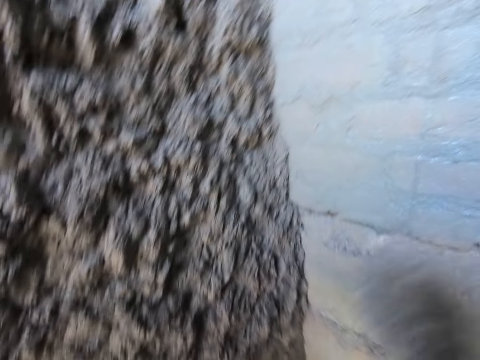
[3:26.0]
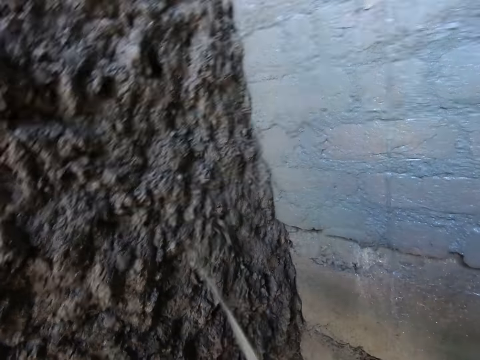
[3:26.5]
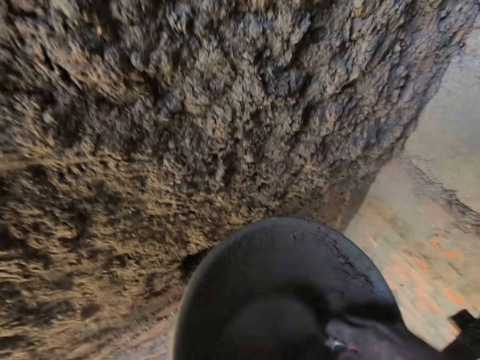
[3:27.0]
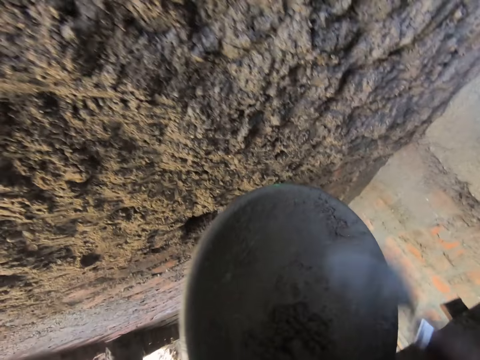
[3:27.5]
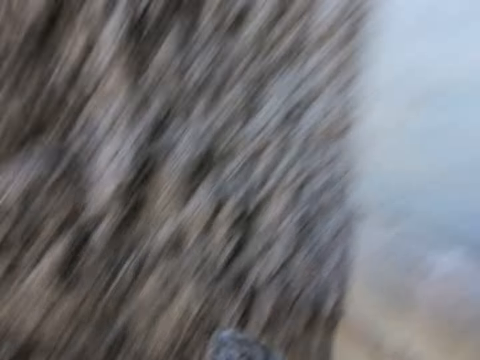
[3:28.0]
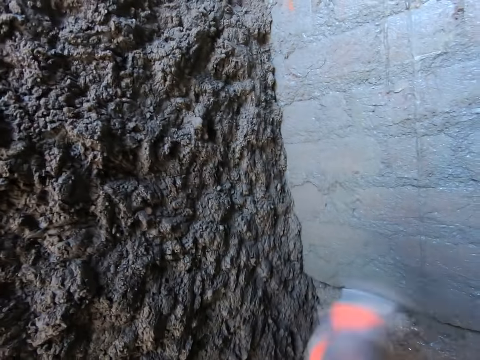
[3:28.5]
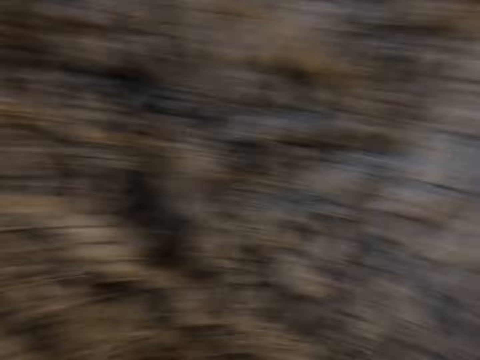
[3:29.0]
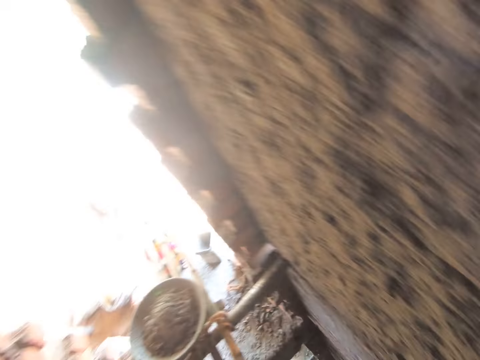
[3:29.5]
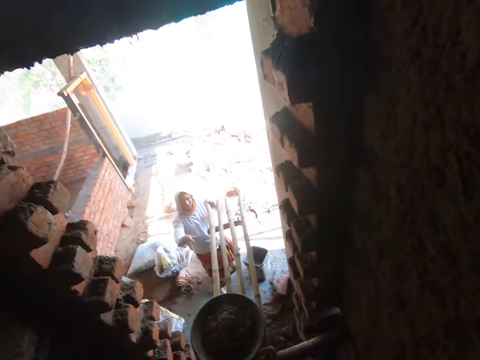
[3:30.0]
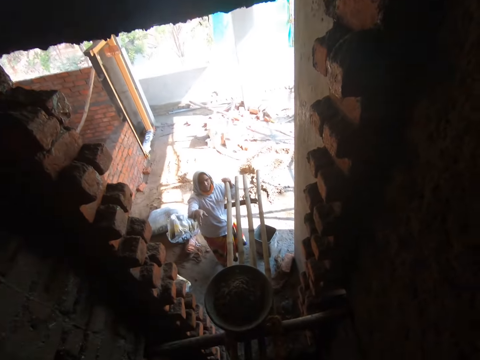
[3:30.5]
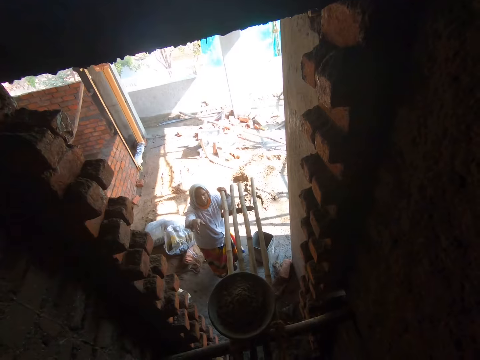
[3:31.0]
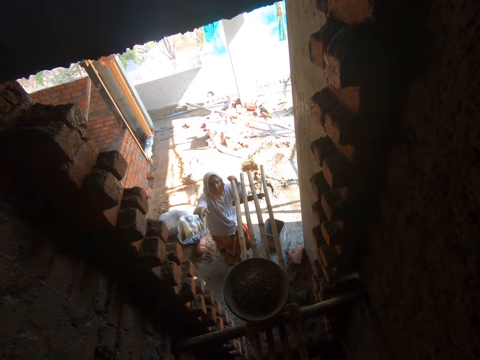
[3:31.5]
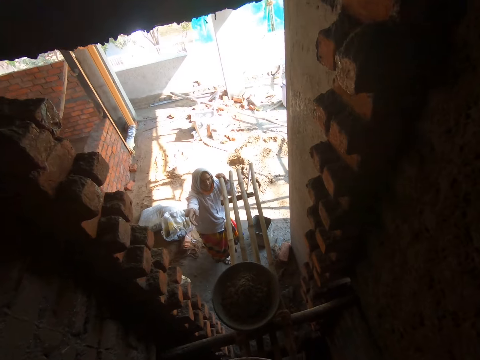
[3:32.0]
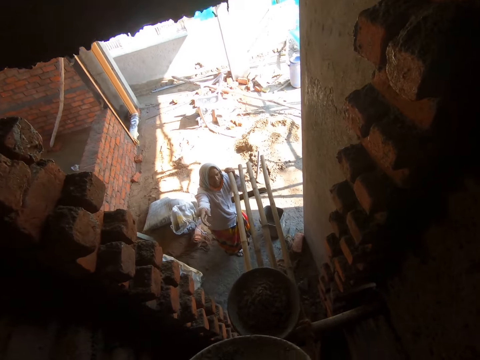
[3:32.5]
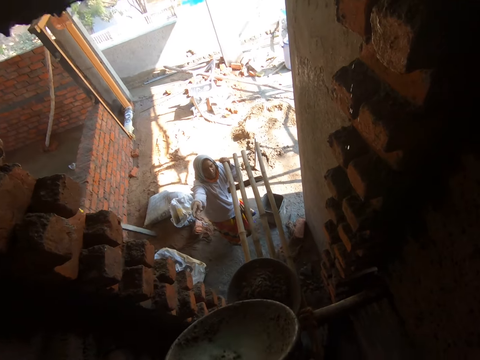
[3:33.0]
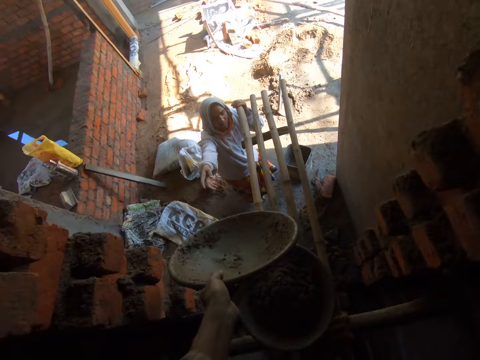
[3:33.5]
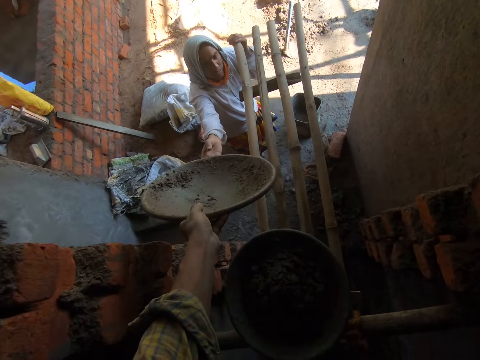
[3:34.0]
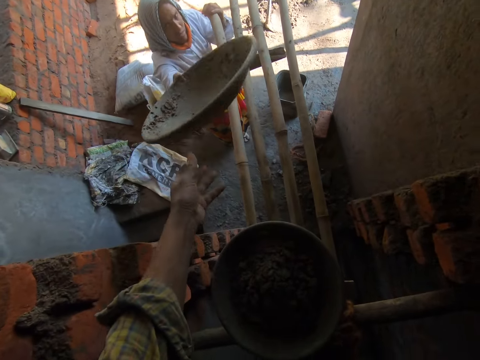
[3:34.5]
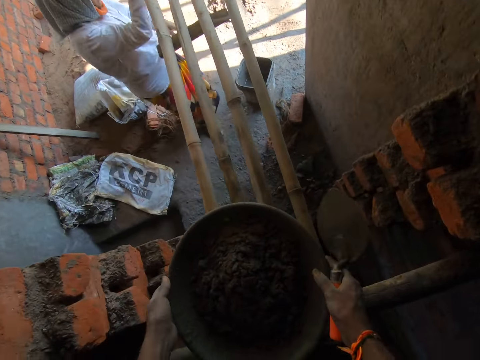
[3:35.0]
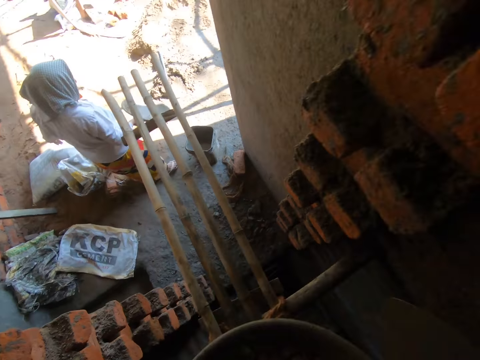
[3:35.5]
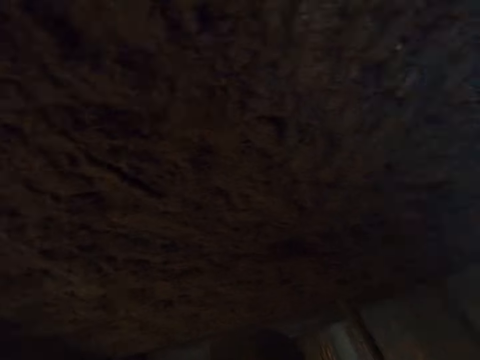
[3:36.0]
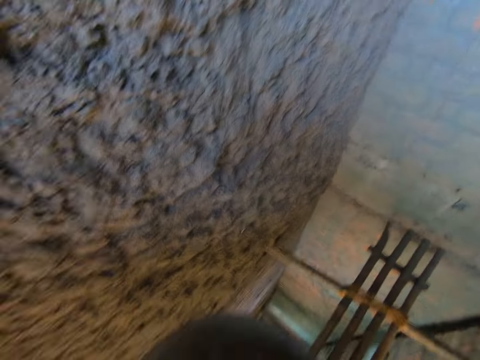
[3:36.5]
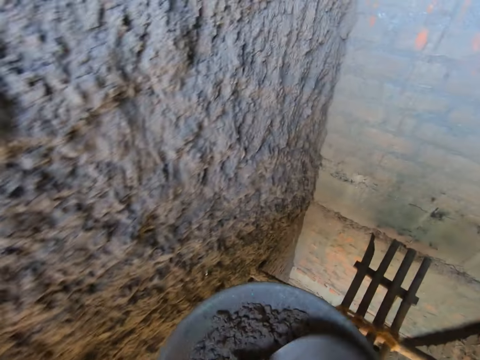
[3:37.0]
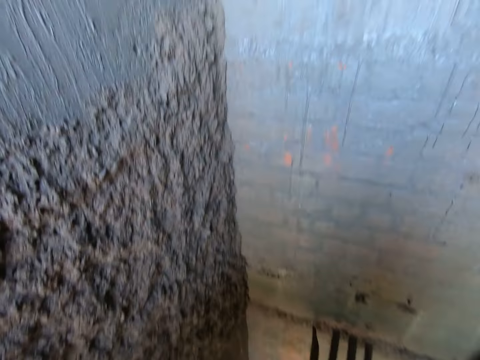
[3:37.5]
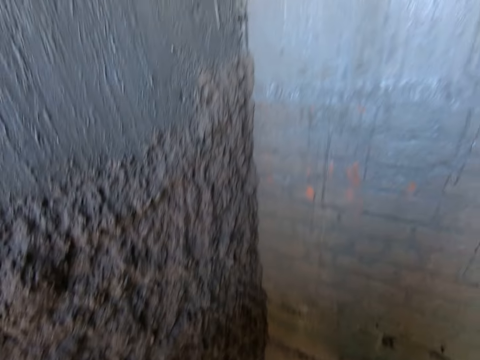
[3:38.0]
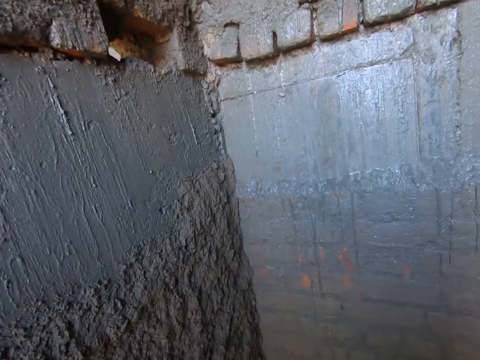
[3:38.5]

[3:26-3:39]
The camera wearer scoops concrete from the pan of concrete with the trowel in his right hand. He throws the concrete at the wall with the trowel in his right hand. He scrapes concrete in the bowl in his left hand with the trowel in his right hand. He scoops concrete from the pan of concrete with the trowel in his right hand. He throws the concrete at the wall with the trowel in his right hand. He interacts with the woman. He passes the pan of concrete to the woman's right hand with his left hand. He picks the pan from the bamboo scaffold with his hands. He carries the concrete bowl. He stirs the concrete in the pan of concrete in his left hand with the trowel in his right hand. He scoops concrete from the pan of concrete with the trowel in his right hand.

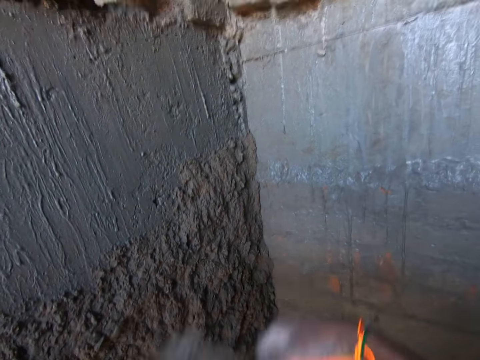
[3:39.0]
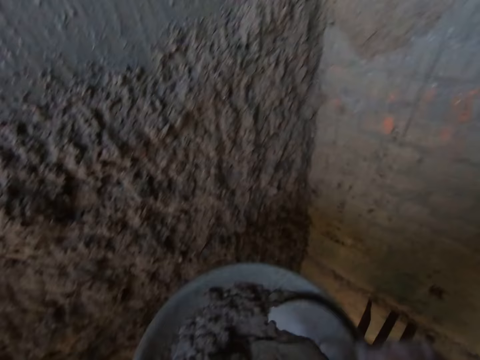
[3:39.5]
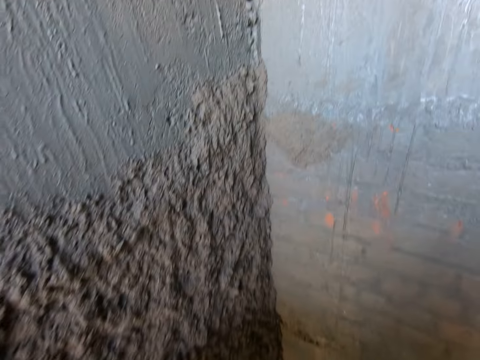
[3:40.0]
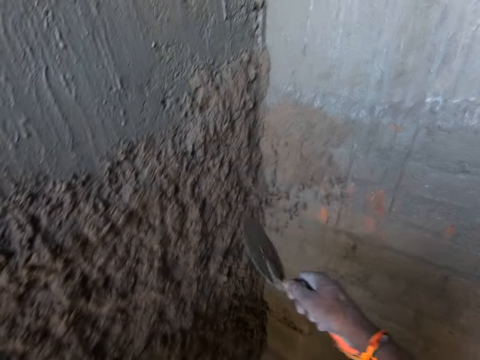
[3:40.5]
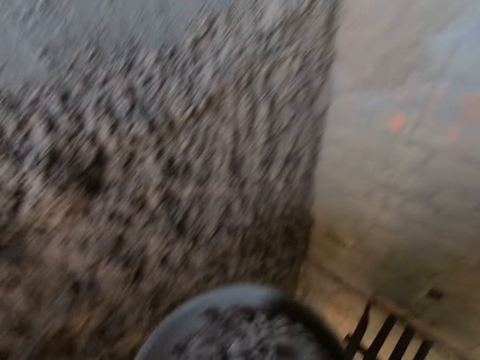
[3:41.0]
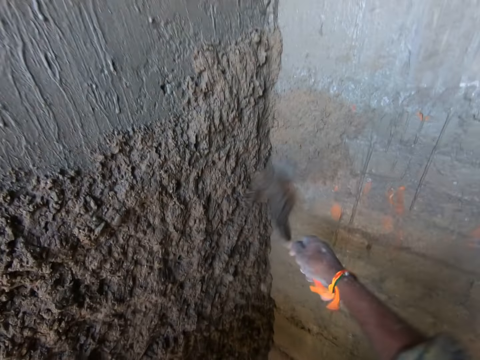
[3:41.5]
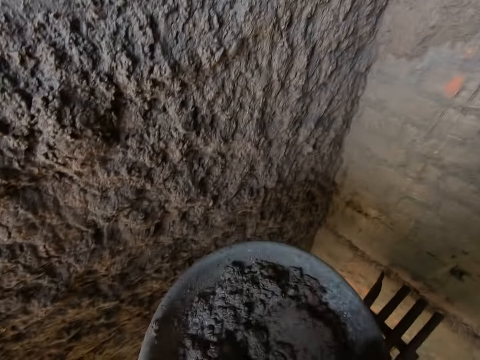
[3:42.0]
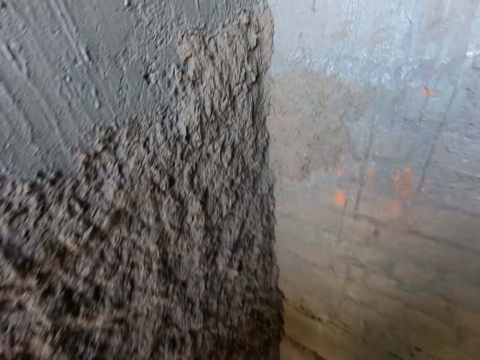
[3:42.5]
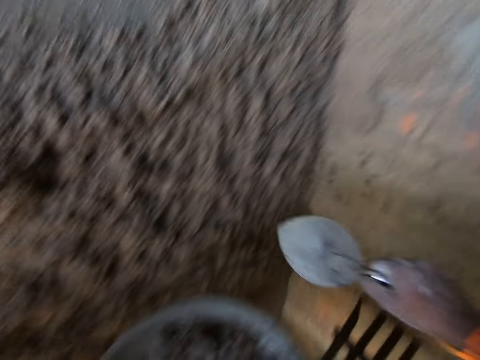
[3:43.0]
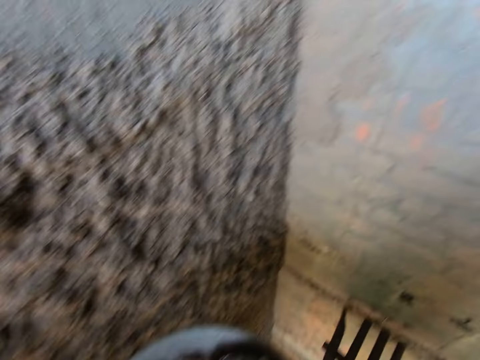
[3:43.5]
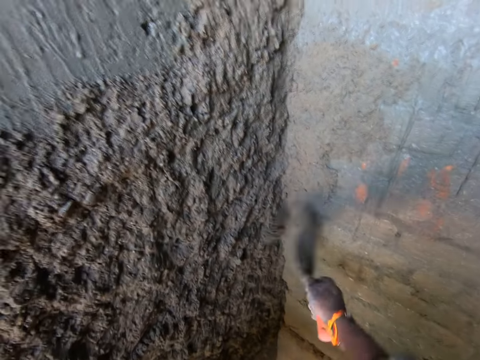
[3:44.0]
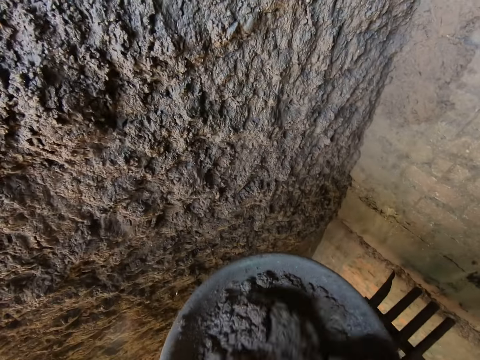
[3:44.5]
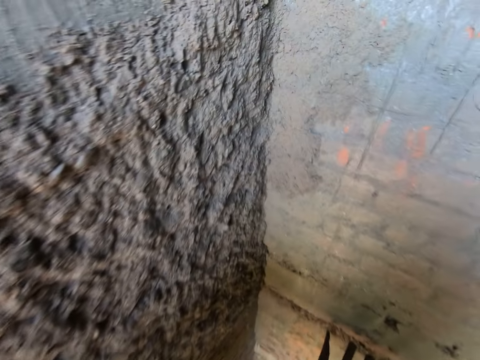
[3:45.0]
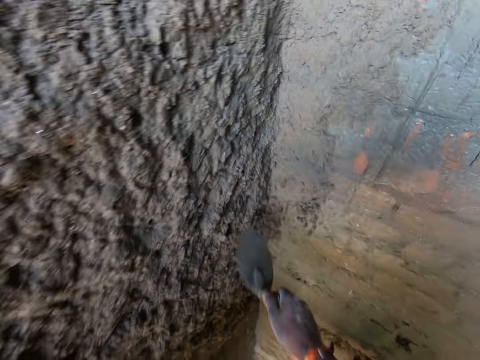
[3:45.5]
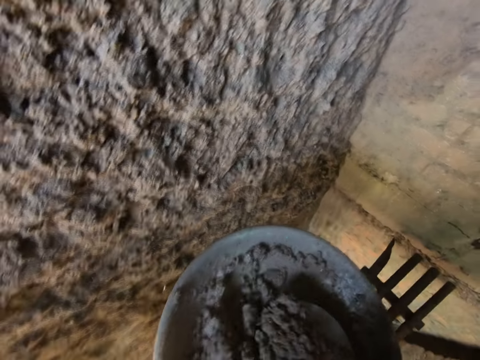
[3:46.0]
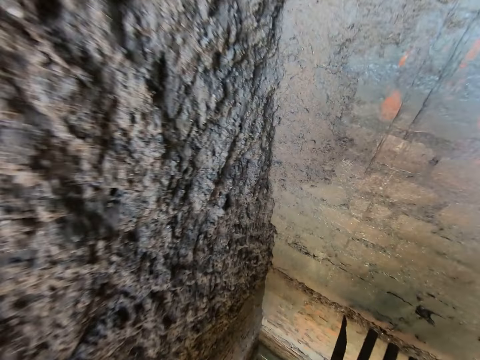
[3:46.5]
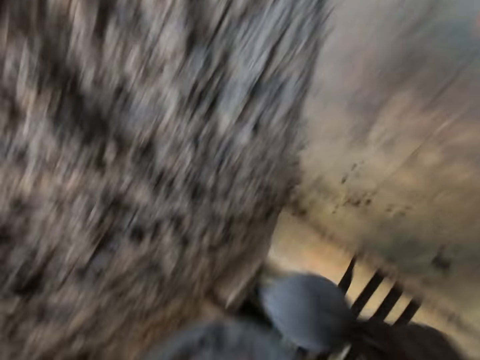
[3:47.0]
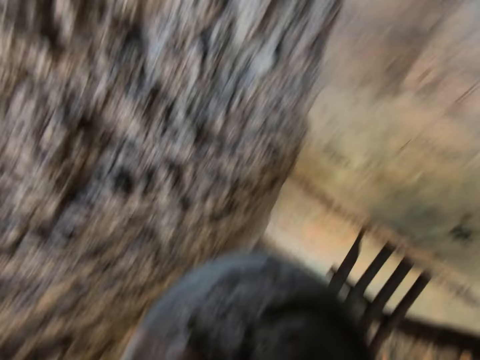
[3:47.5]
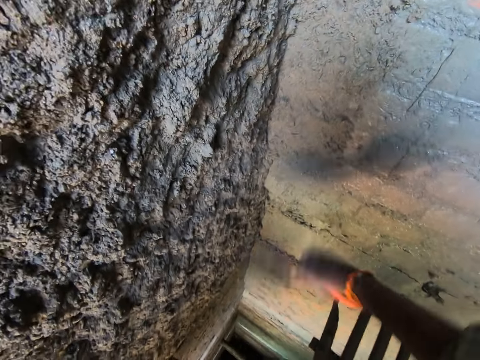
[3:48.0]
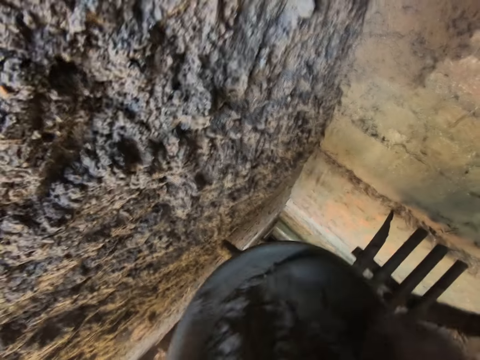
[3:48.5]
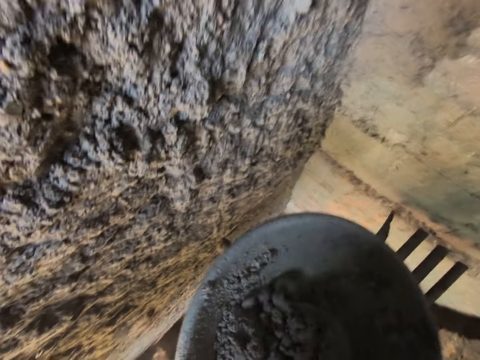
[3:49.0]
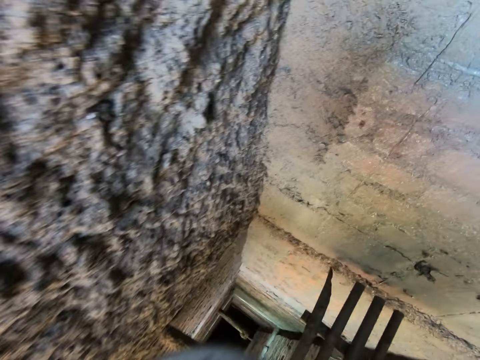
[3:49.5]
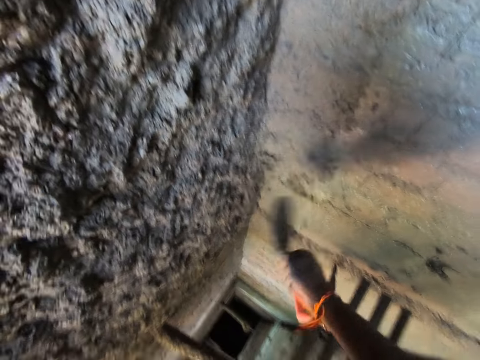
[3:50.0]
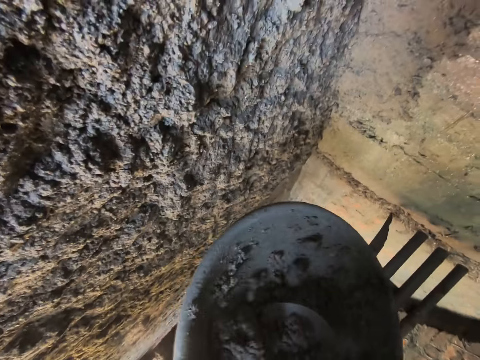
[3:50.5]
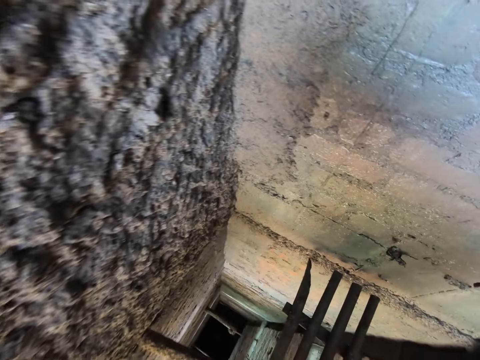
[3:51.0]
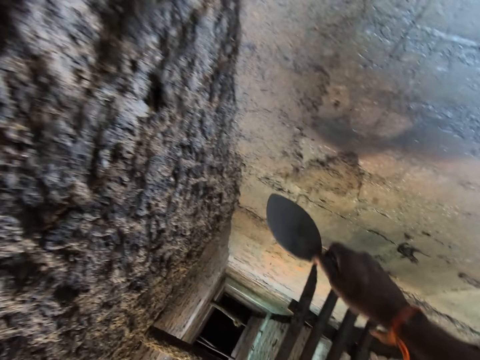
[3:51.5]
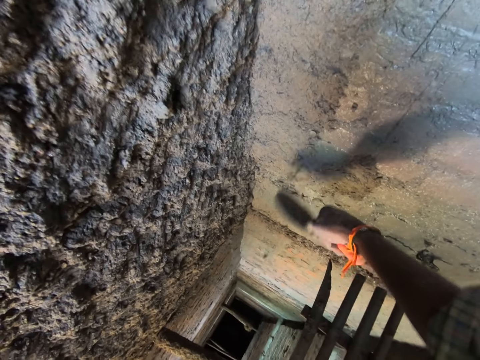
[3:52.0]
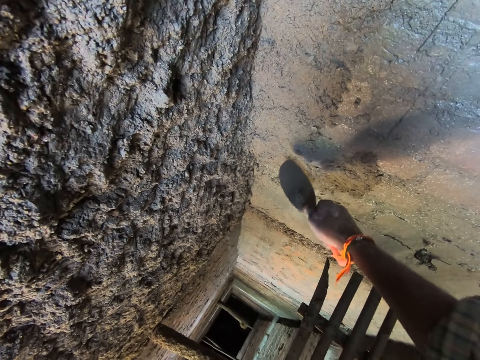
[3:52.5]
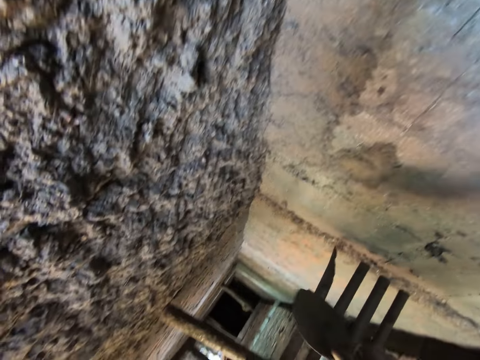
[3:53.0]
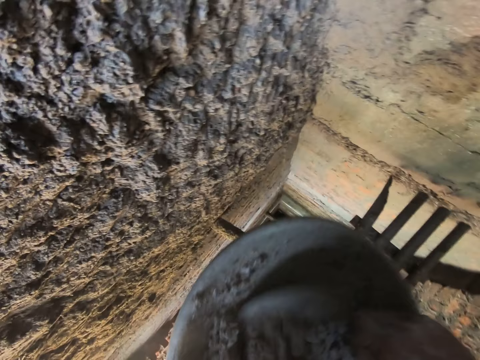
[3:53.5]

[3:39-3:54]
The camera wearer mixes concrete. He throws the concrete at the wall with the trowel in his right hand. He scoops concrete from the pan of concrete with the trowel in his right hand. He throws the concrete at the wall with the trowel in his right hand. He scoops concrete from the pan of concrete with the trowel in his right hand. He throws the concrete at the wall with the trowel in his right hand. He scoops concrete from the pan of concrete with the trowel in his right hand. He throws the concrete at the wall with the trowel in his right hand. He scoops concrete from the pan of concrete with the trowel in his right hand. He throws the concrete at the wall with the trowel in his right hand. He scoops concrete from the pan of concrete with the trowel in his right hand. He throws the concrete at the wall with the trowel in his right hand. He scoops concrete from the pan of concrete with the trowel in his right hand. He throws the concrete at the wall with the trowel in his right hand. He scoops concrete from the pan of concrete with the trowel in his right hand. He throws the concrete at the wall with the trowel in his right hand. He scoops concrete from the pan of concrete with the trowel in his right hand. He throws the concrete at the wall with the trowel in his right hand. He scoops concrete from the pan of concrete with the trowel in his right hand. He throws the concrete at the wall with the trowel in his right hand. He removes pebbles from the concrete on the wall with the trowel in his right hand. He smears the concrete.
